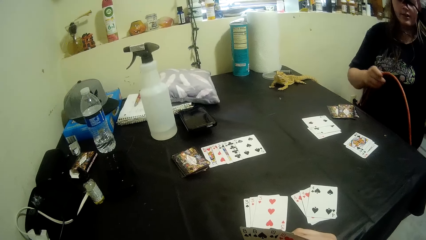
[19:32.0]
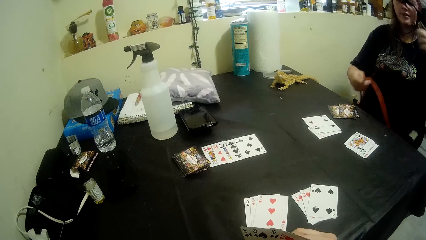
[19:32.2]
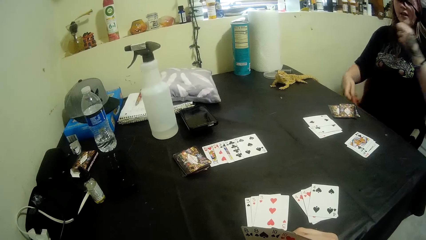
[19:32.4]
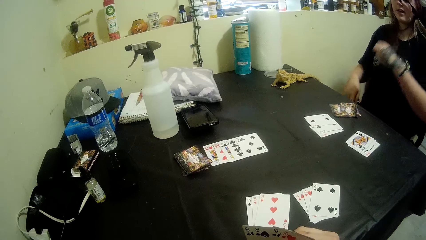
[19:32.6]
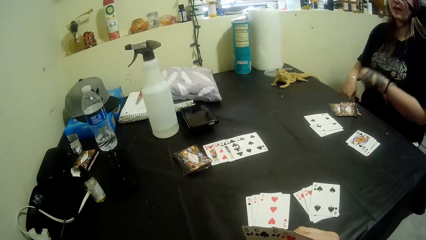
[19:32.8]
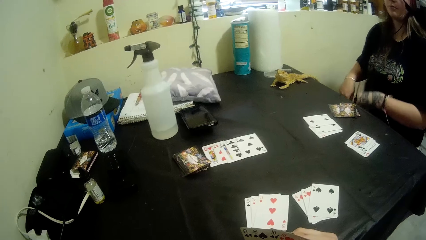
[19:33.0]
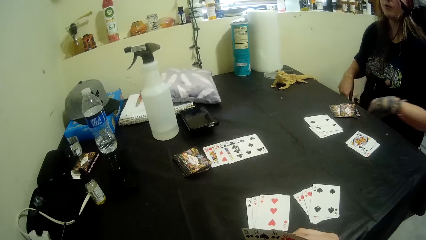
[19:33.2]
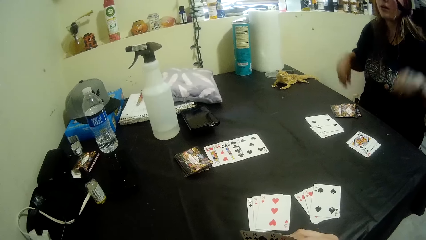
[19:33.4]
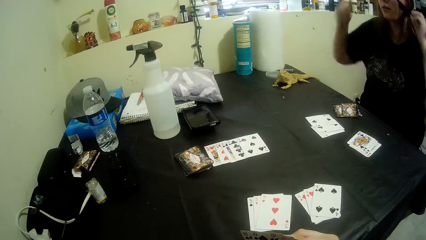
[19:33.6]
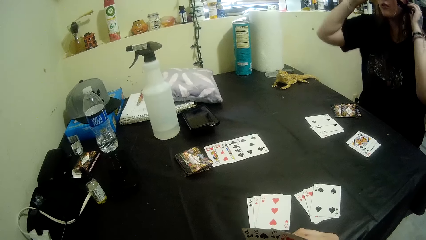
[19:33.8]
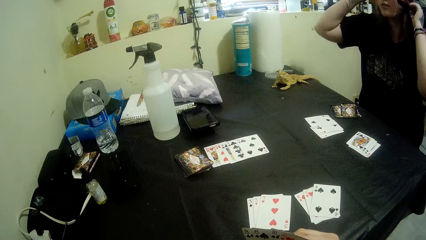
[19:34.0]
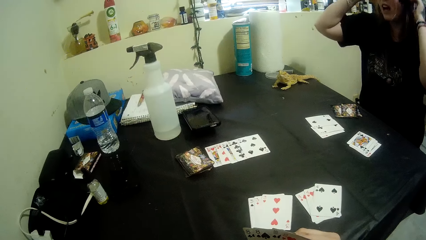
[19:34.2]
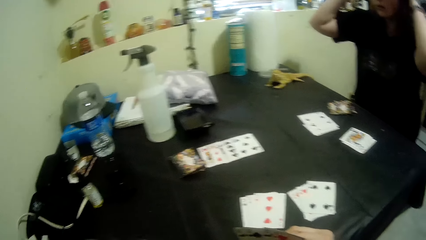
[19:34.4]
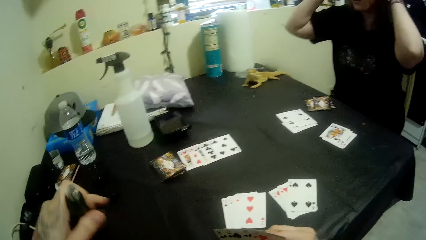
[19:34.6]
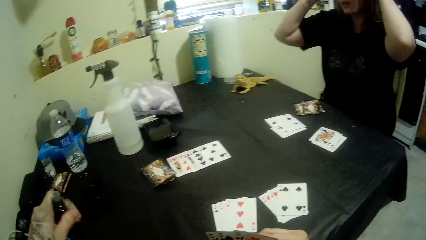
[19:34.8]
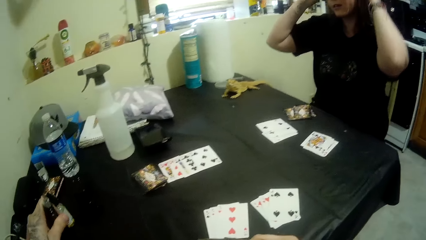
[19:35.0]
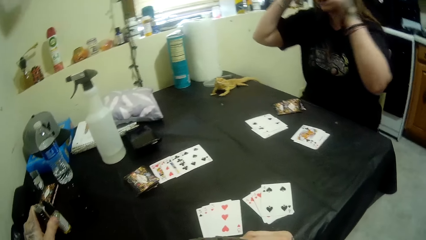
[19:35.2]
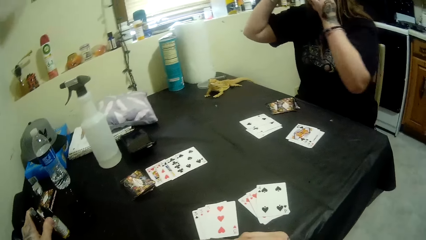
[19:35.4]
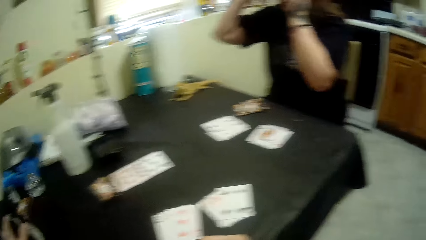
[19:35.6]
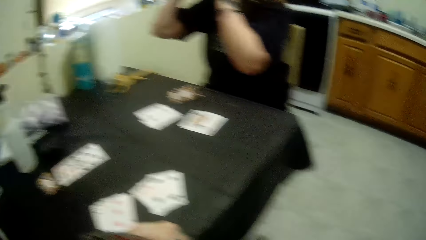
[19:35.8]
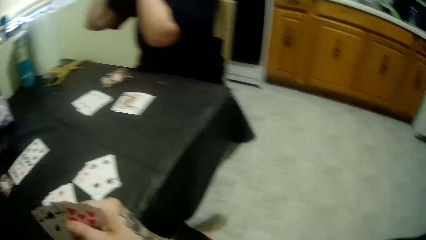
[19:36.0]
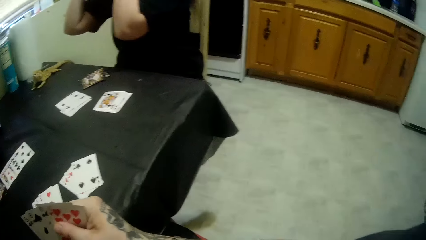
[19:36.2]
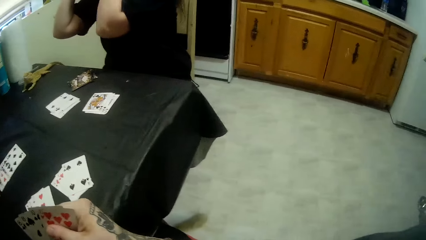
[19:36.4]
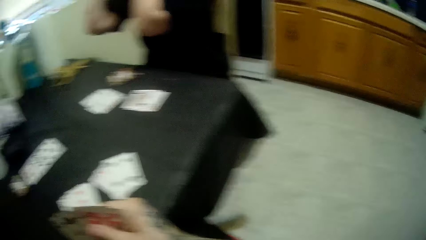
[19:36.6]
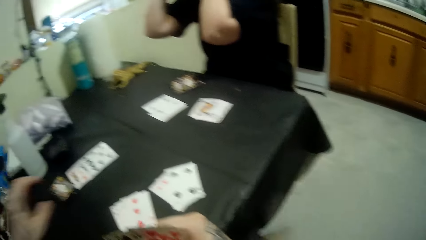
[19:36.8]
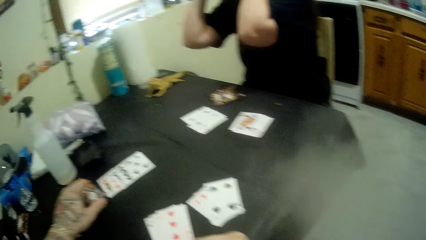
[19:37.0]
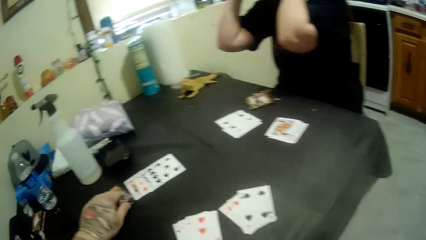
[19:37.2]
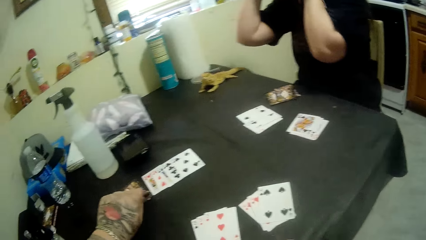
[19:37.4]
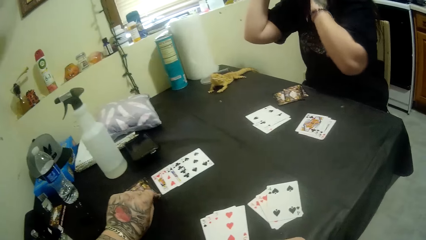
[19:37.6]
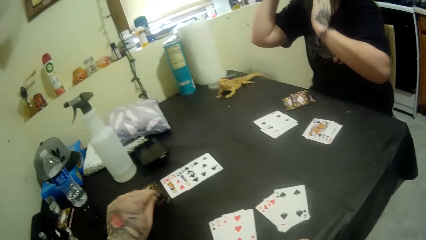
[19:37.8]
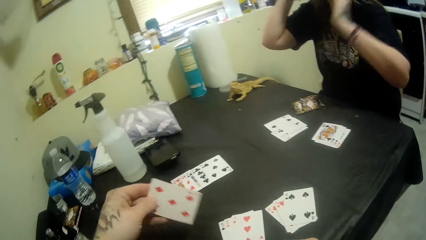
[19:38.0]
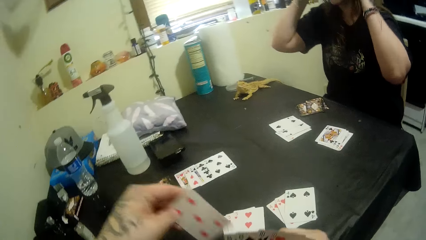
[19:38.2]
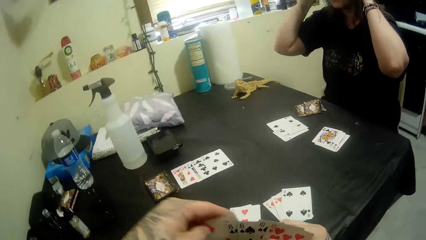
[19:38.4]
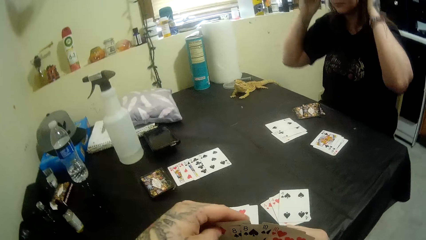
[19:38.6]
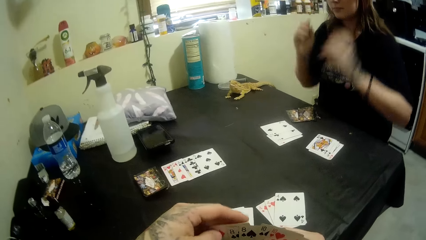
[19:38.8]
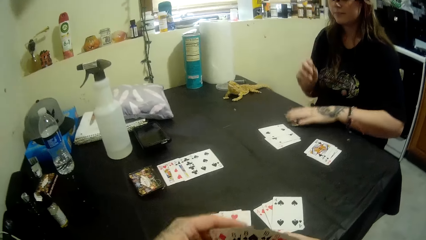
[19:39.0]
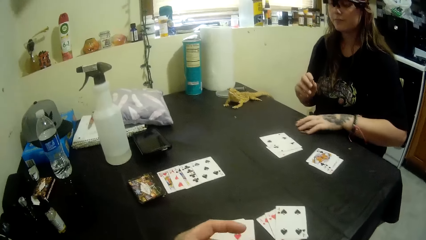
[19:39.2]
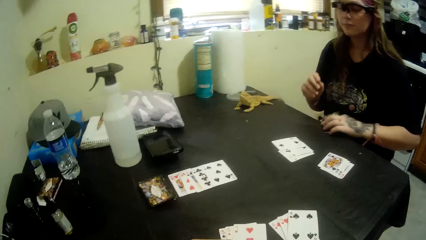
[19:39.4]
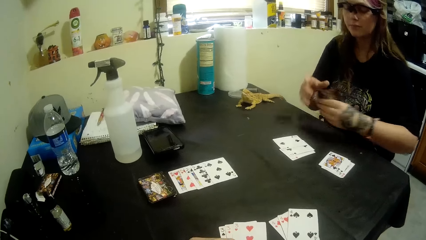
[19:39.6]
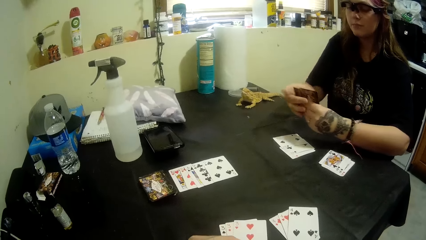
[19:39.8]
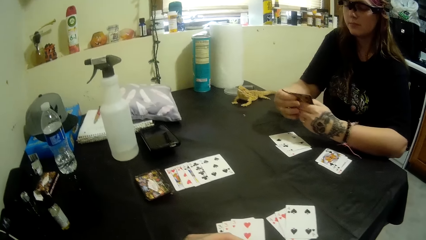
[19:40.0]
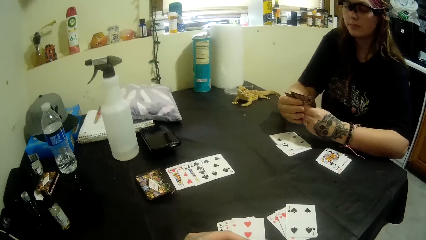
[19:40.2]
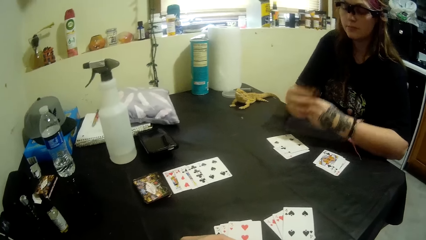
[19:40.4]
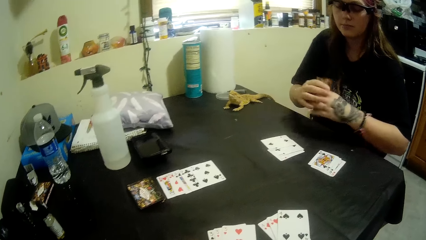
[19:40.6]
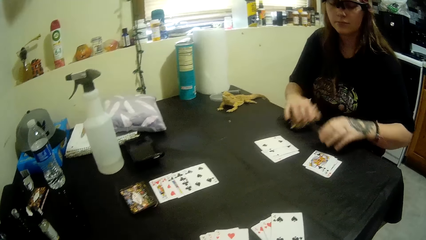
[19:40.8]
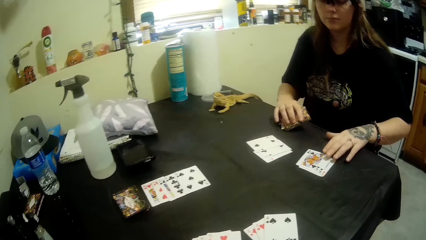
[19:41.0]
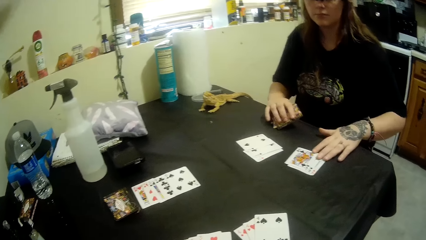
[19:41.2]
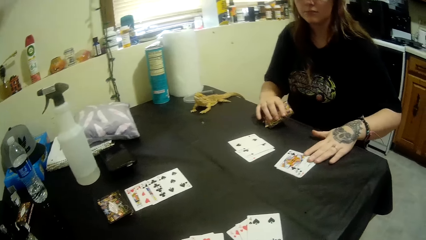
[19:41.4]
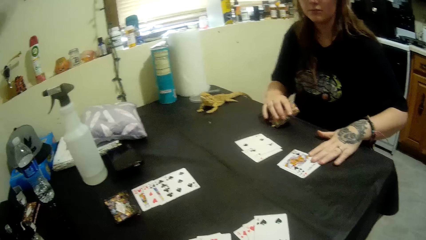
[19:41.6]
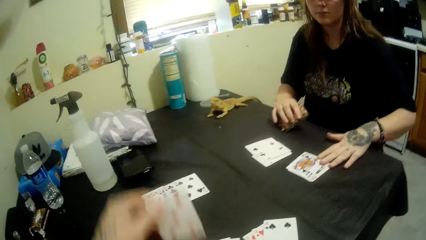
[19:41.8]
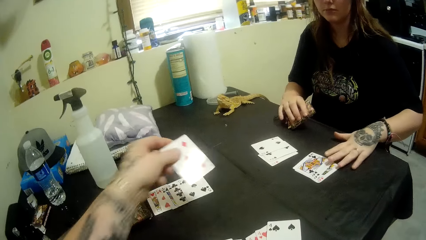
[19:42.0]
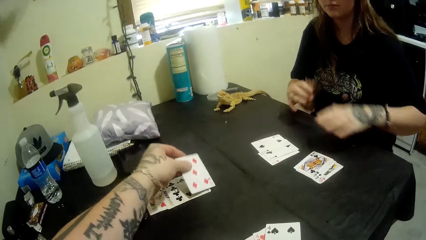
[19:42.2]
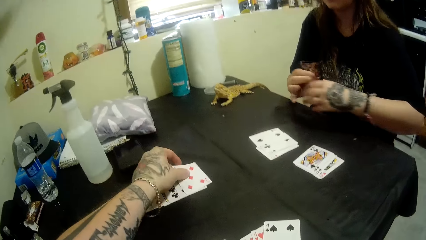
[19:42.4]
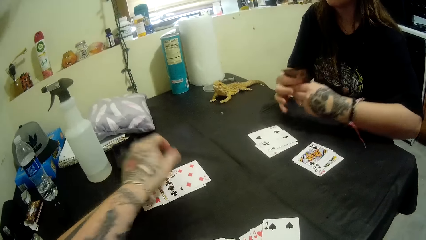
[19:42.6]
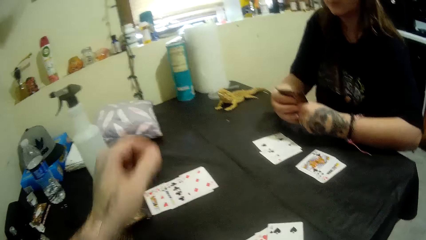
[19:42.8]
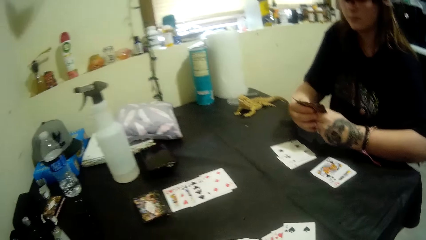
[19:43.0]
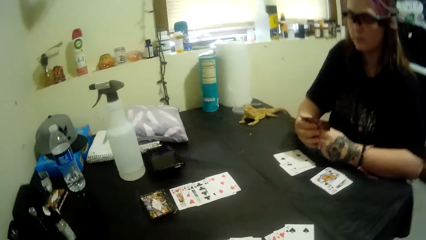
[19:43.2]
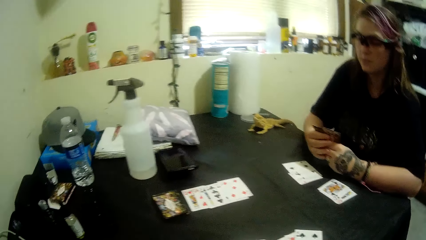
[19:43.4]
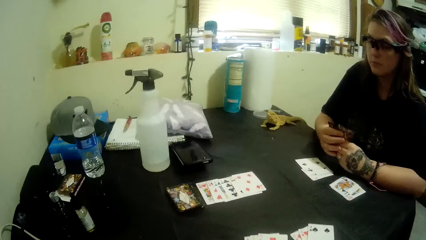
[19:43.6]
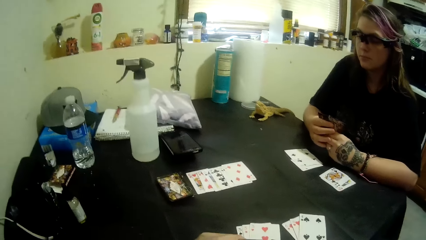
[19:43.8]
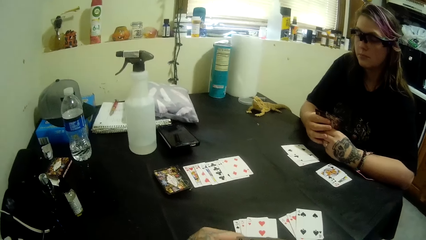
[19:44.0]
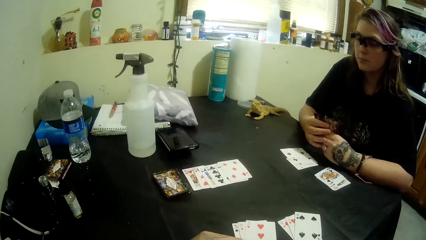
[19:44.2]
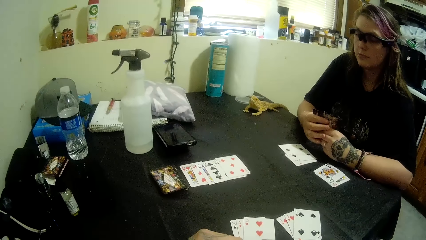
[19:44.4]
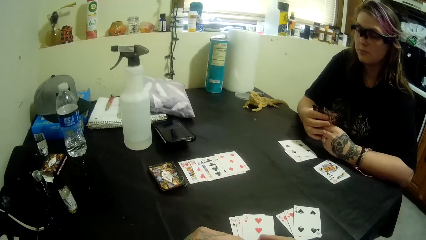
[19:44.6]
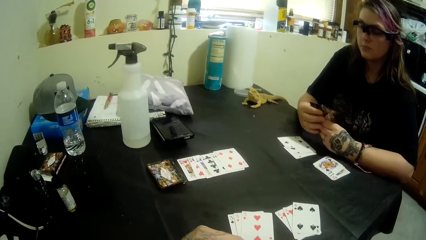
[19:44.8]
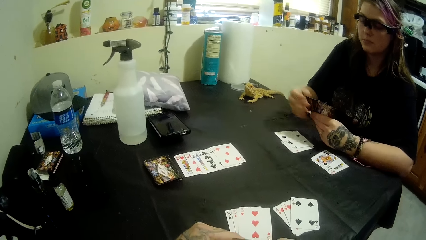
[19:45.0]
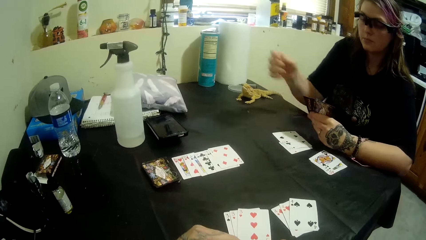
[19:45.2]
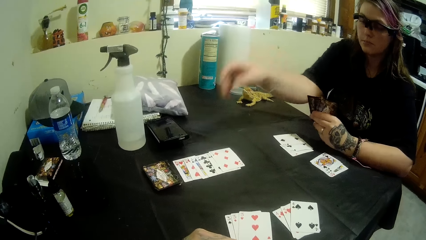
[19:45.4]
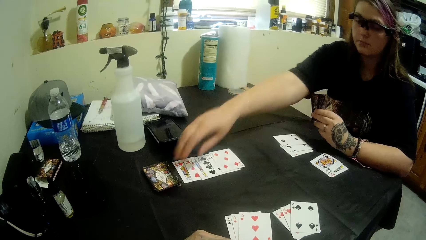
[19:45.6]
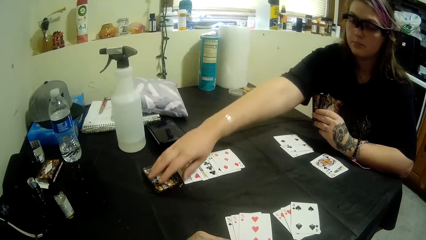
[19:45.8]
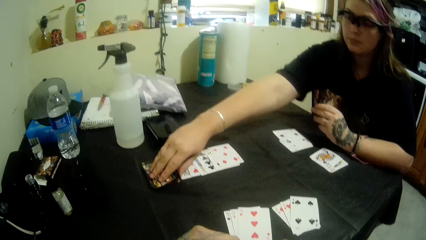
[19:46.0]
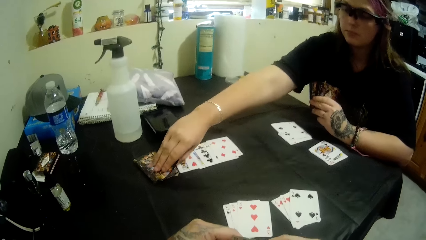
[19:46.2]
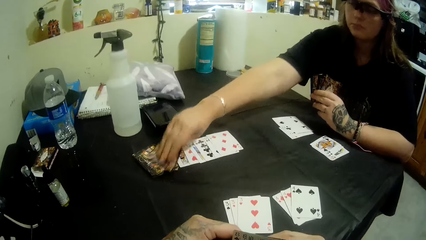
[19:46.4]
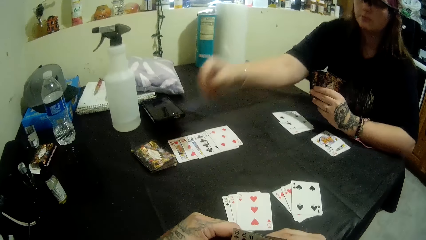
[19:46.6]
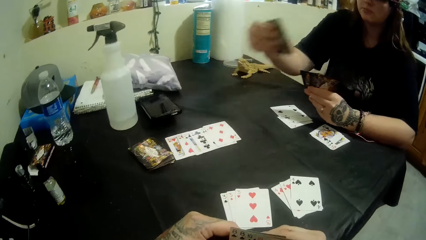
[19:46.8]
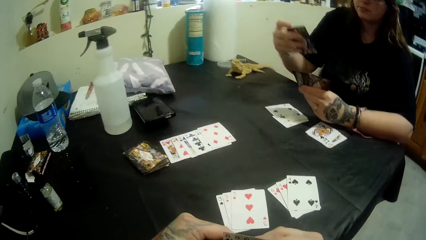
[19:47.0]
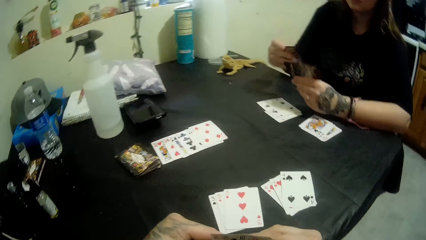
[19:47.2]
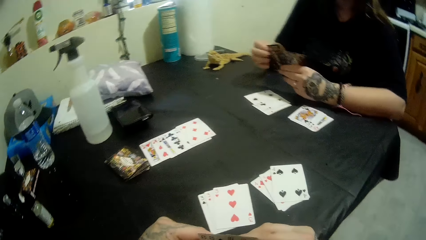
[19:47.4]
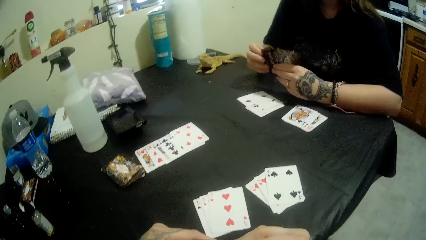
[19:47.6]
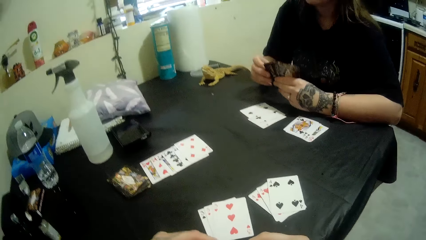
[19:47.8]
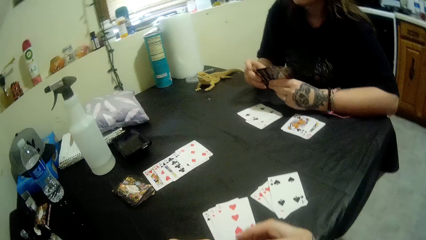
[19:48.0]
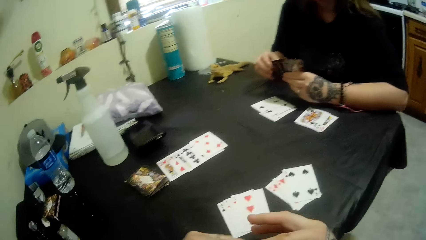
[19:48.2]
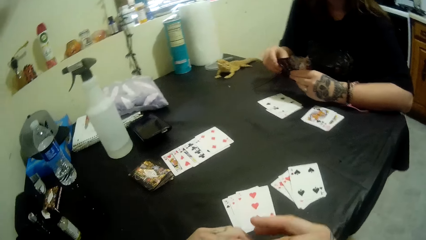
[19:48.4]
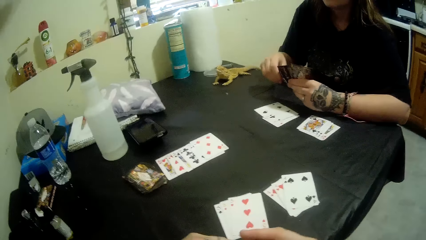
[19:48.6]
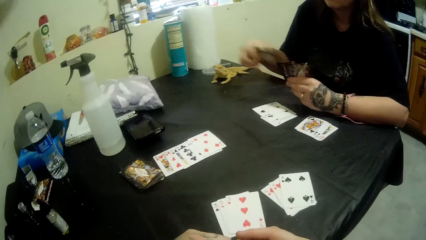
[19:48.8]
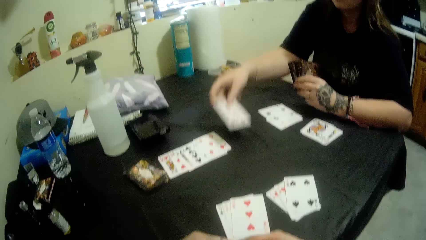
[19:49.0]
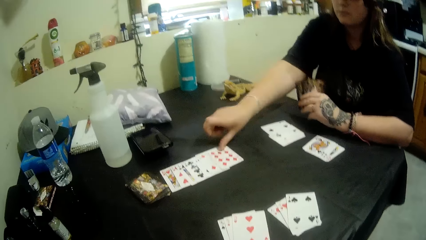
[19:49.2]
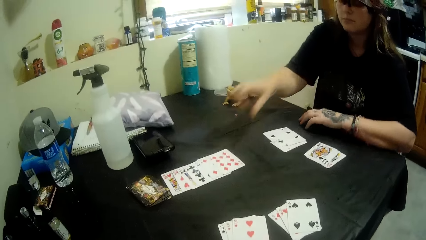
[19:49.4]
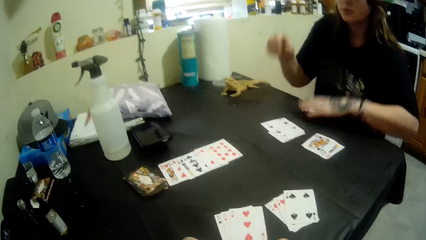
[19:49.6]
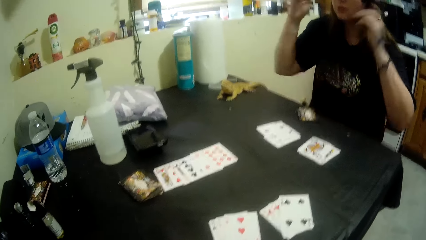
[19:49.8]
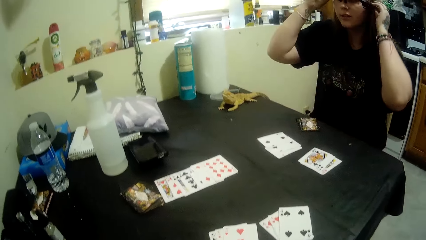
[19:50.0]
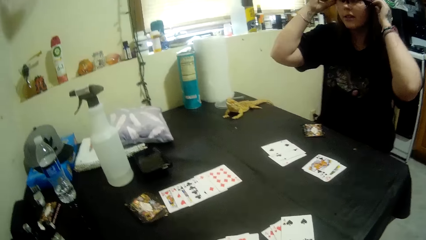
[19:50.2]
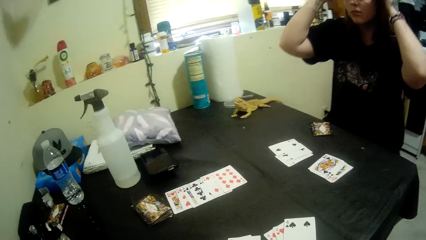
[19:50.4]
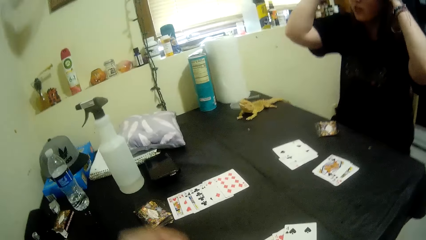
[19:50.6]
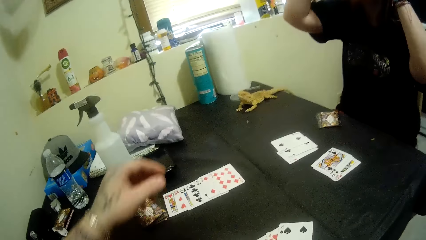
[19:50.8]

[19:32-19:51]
The lady picks a hose or cable from the floor. The lady puts the yellow cable in her thighs. The lady adjusts her goggles. The lady removes her glasses. The camera wearer drops the bottle of oil. The lady adjusts her goggles. The camera wearer picks a card. The lady picks her cards from the table. The lady shifts the cards on the left side of the table. The camera wearer puts the 5 of diamonds on the table. The lady picks a card. The lady puts the 10 of diamonds on the table. The lady picks a card. The lady removes her glasses.
